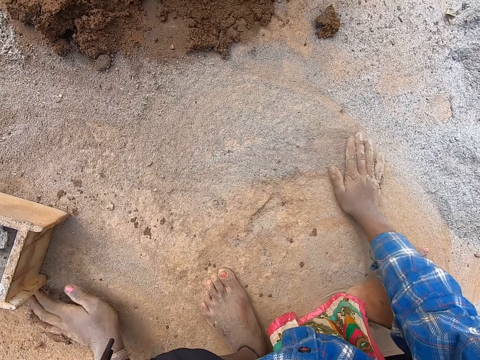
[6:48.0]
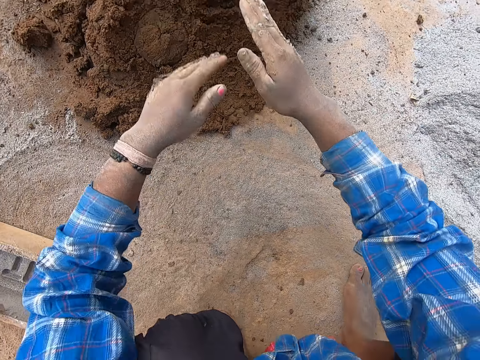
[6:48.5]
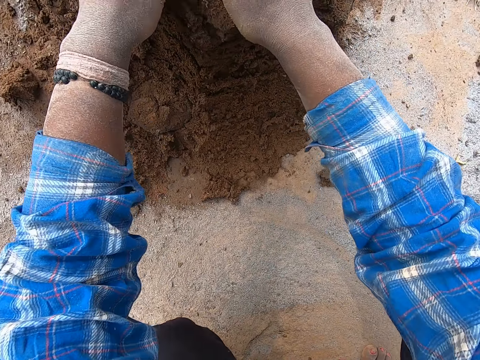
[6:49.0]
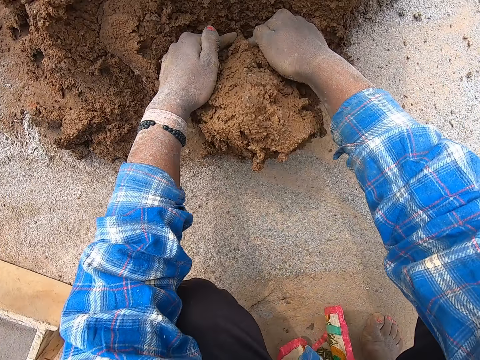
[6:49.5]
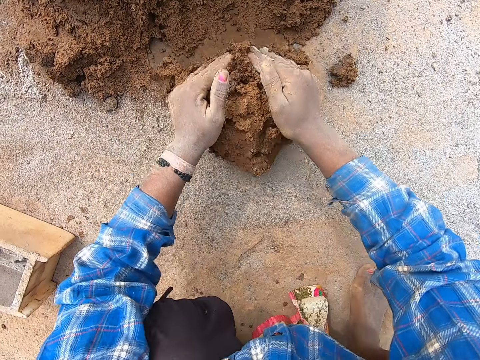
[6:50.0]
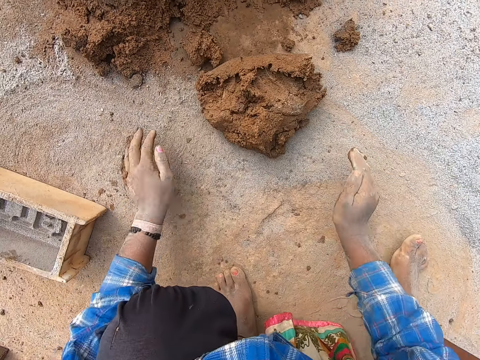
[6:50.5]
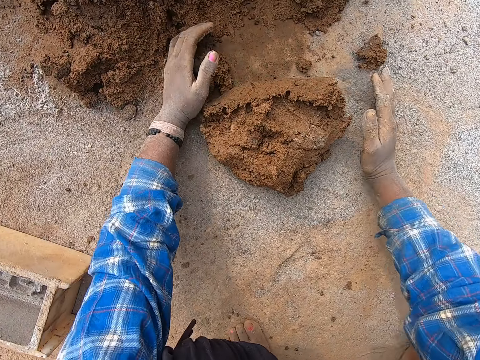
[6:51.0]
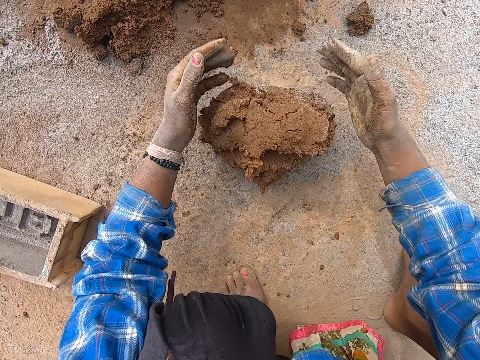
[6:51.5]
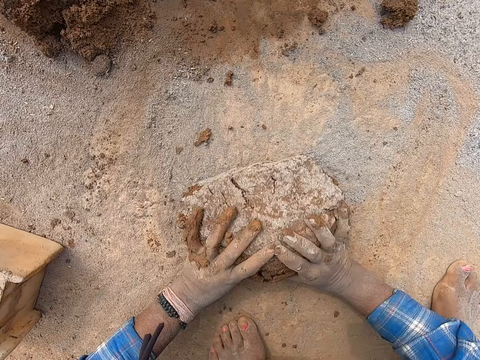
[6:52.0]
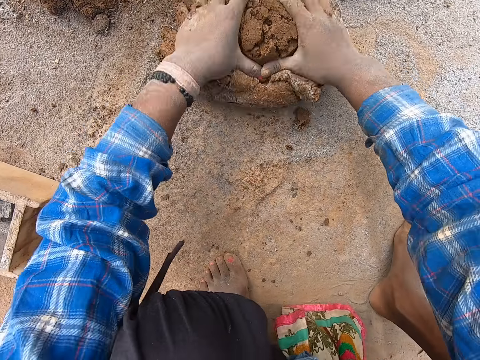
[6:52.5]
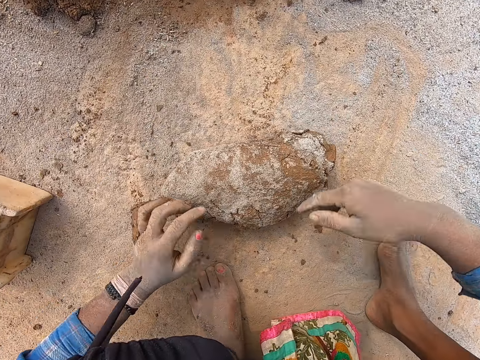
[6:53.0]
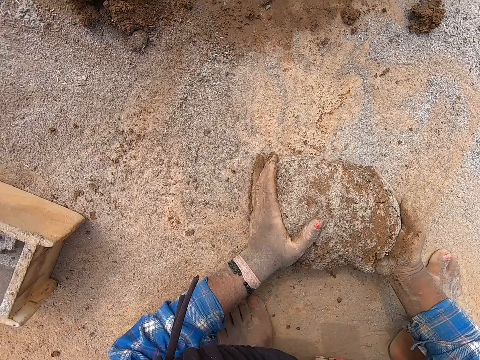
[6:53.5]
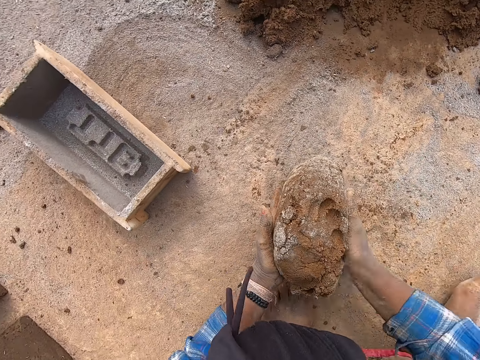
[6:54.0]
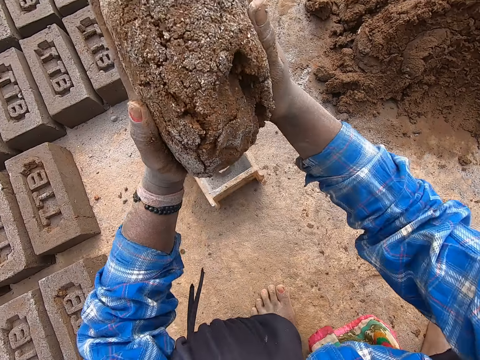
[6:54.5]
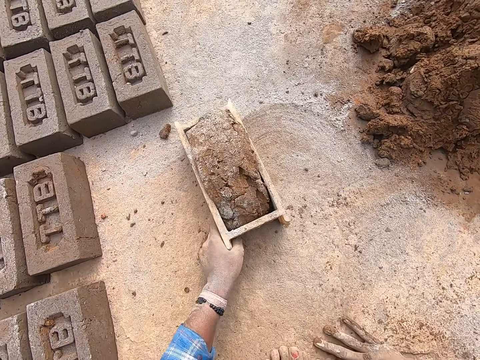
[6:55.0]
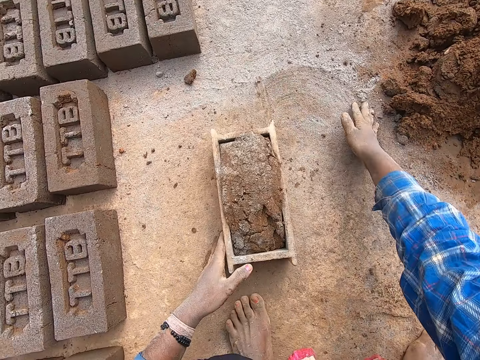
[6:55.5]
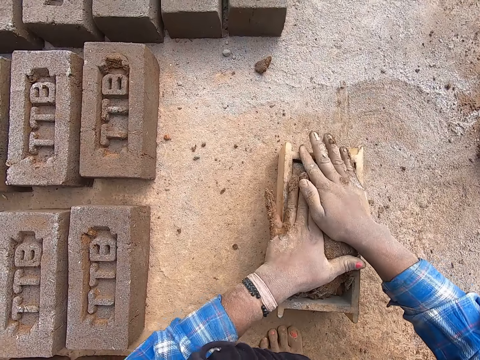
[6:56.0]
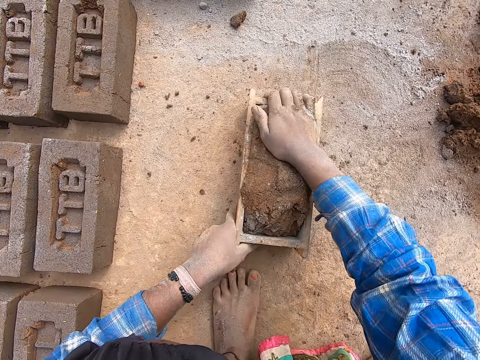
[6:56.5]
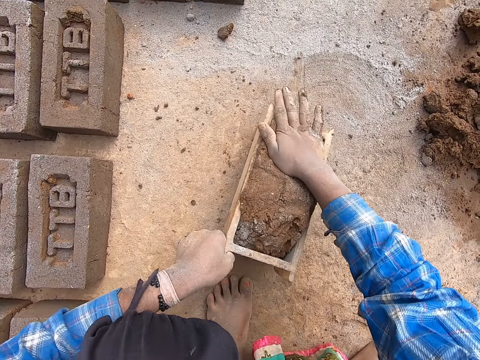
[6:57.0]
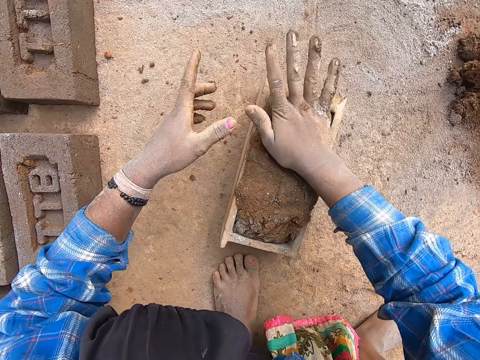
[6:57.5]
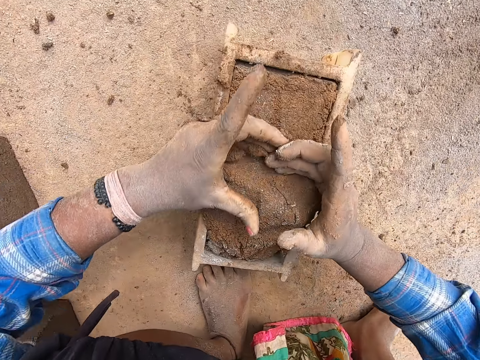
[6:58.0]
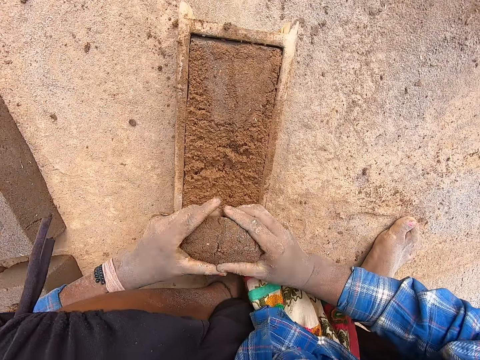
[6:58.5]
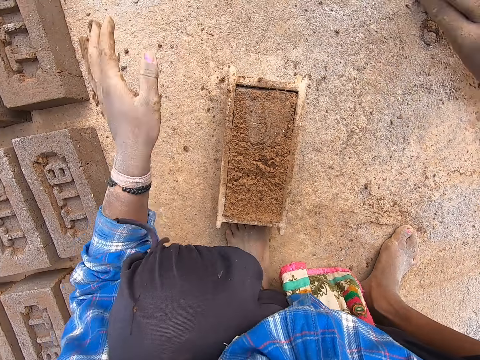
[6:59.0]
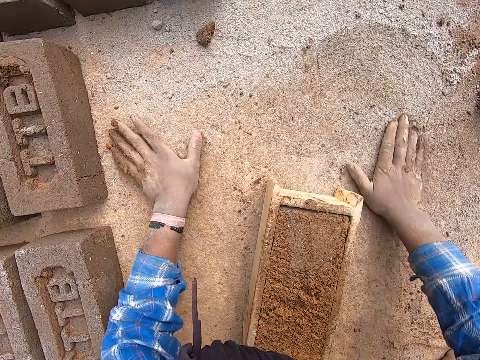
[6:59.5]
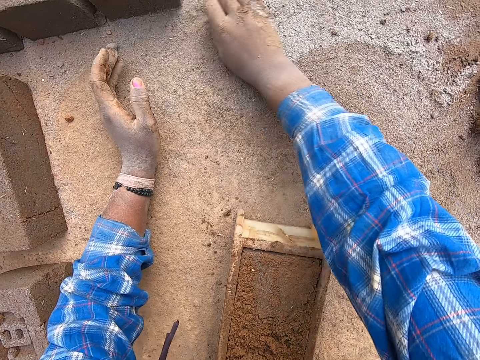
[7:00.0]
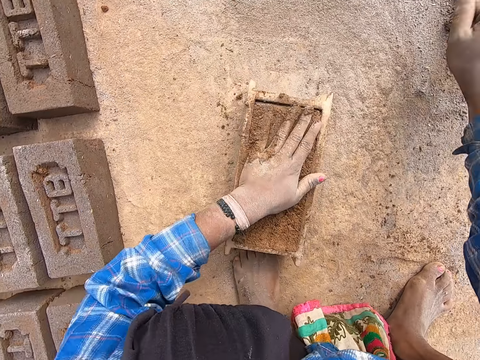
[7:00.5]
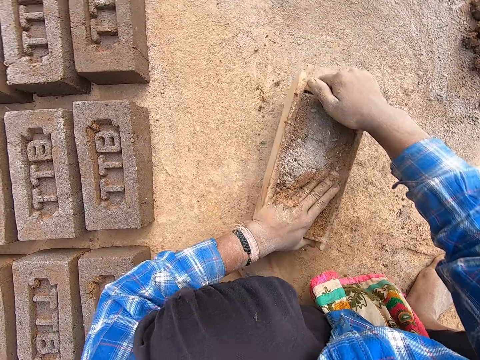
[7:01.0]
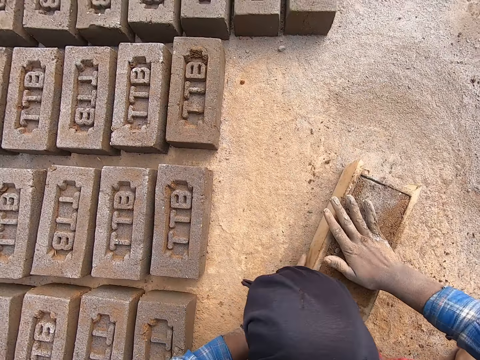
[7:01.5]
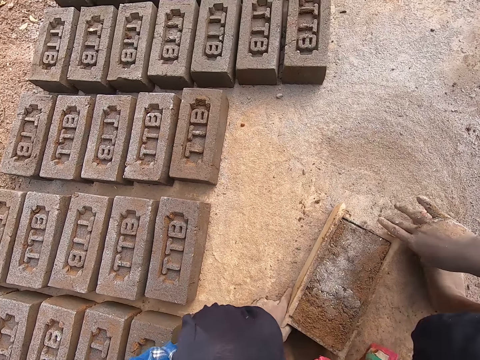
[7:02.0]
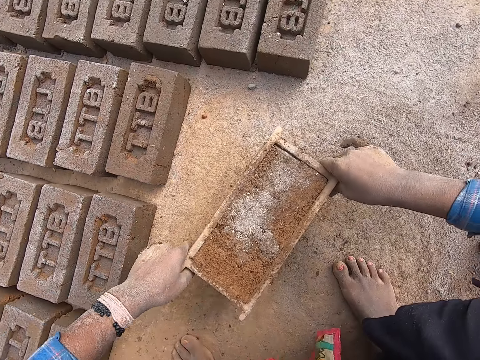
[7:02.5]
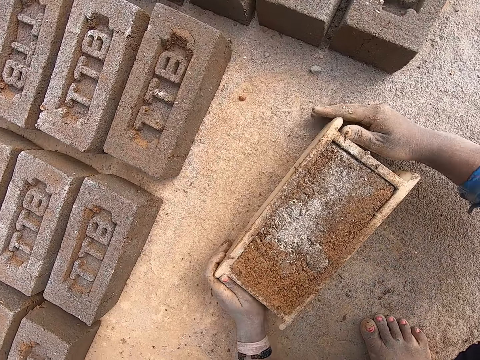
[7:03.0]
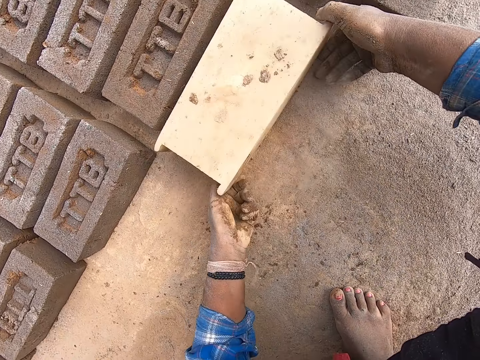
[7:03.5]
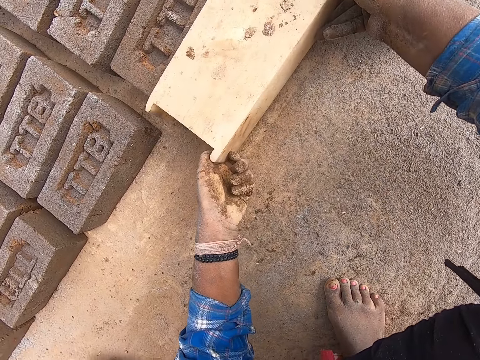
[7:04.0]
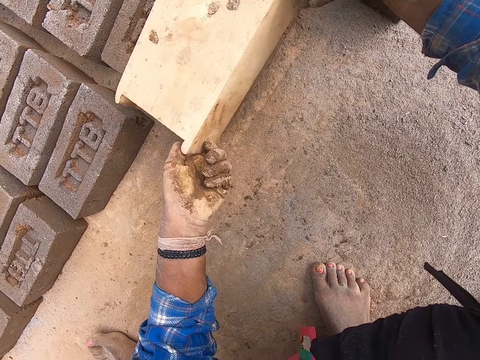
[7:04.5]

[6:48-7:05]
The camera wearer rubs the ground with his left hand. He packs mortar or sand from the heap of mortar on the ground with both hands. He dusts the sand with cement or fine granite. He touches the fine granite on the ground with both hands. He rolls the mortar in the fine granite on the ground with both hands. He picks up the mortar on the ground with both hands. He hits the mortar in his left hand with his right hand. He drops the mortar into the wooden brick mould on the ground with both hands. He rubs his right hand on the ground. He pushes the cement with the right hand. He drags the wooden brick mould on the ground with his left hand. He presses the mortar in the wooden brick mould with both hands. He raises the wooden brick mould from the ground with both hands. He hits the wooden brick mould on the ground with both hands. He presses the mortar in the wooden brick mould with his right hand. He scrapes some mortar from the wooden brick mould with both hands. He drops the mortar on the ground with his right hand. He rubs both hands on the ground. He packs the fine granite from the ground with his right hand. He touches the mortar in the wooden brick mould with his left hand. He pours the fine granite in his right hand on the mortar in the wooden brick mould. He raises the wooden brick mould from the ground with both hands. He hits the wooden brick mould on the ground with both hands. He presses the mortar in the wooden brick mould with both hands. He picks up the wooden brick mould with both hands. He drops the wooden brick mould on the ground with both hands. He turns the wooden brick mould upside down with both hands. He puts down the brick. He removes the wooden brick mould from the brick with both hands.

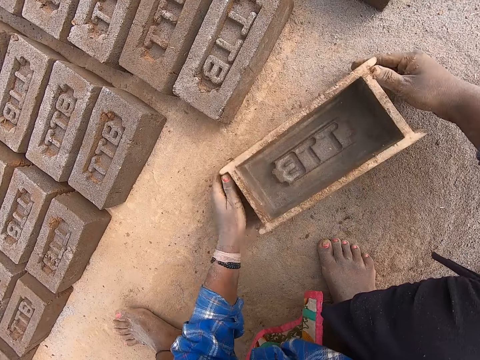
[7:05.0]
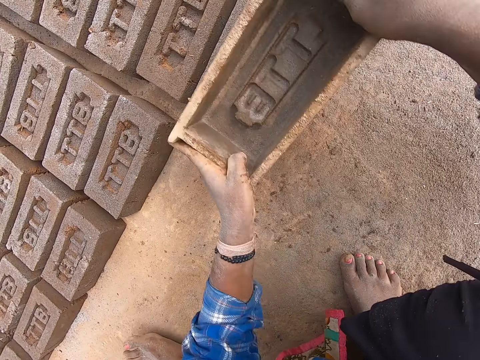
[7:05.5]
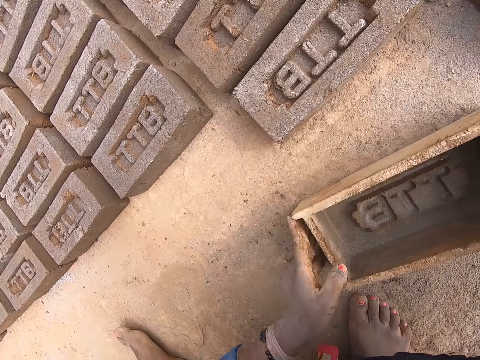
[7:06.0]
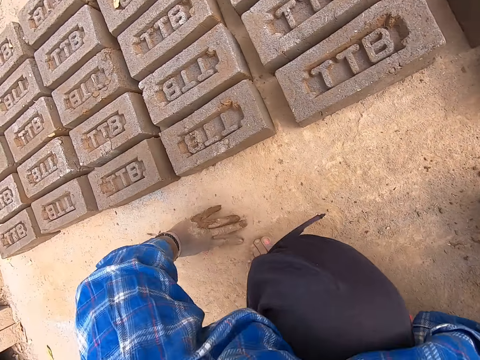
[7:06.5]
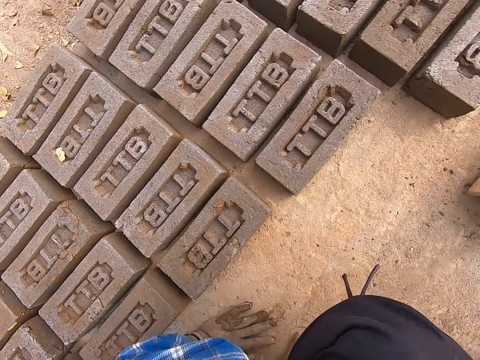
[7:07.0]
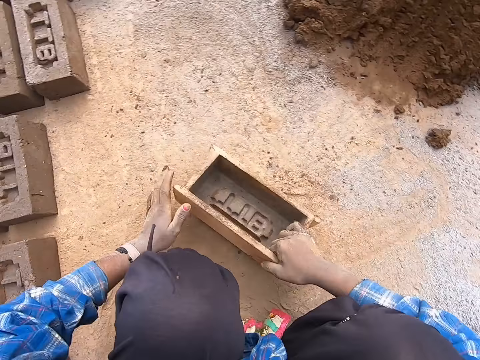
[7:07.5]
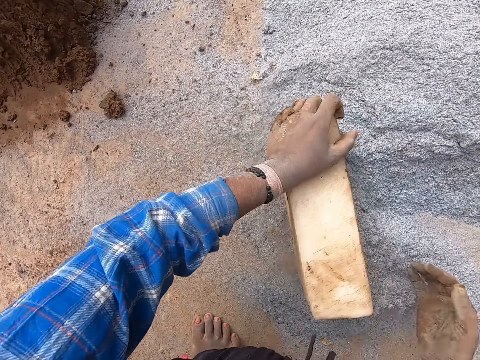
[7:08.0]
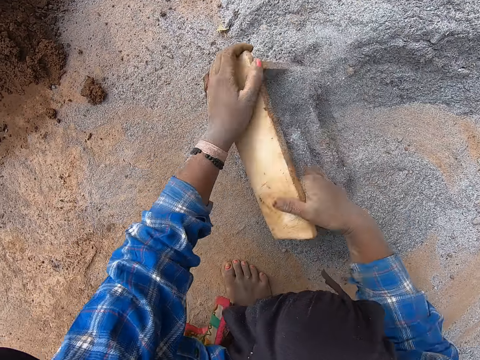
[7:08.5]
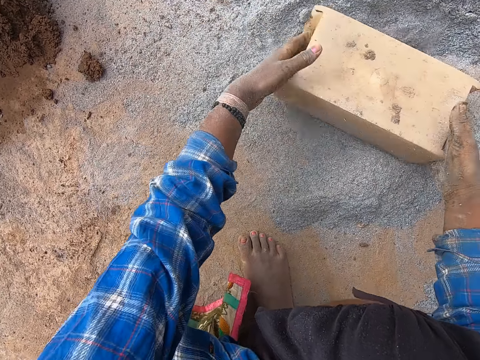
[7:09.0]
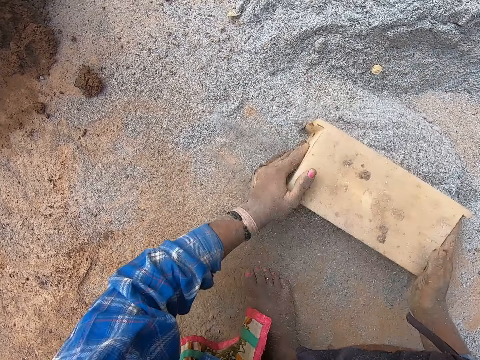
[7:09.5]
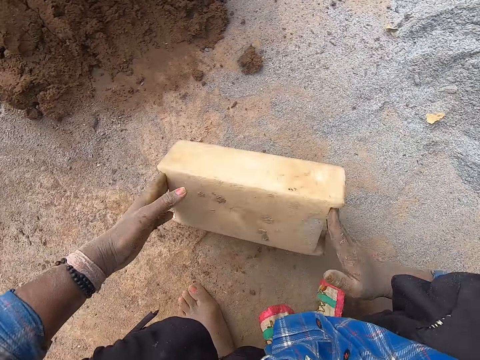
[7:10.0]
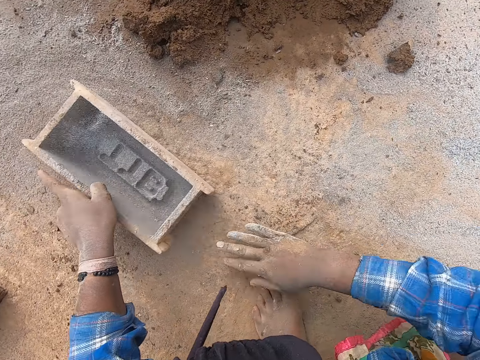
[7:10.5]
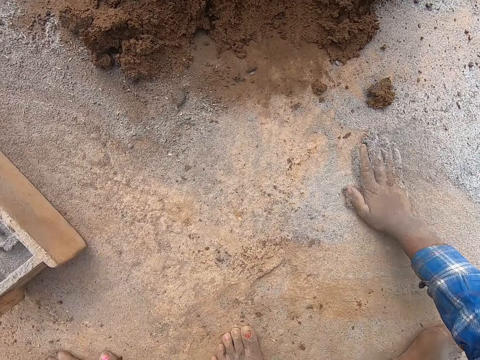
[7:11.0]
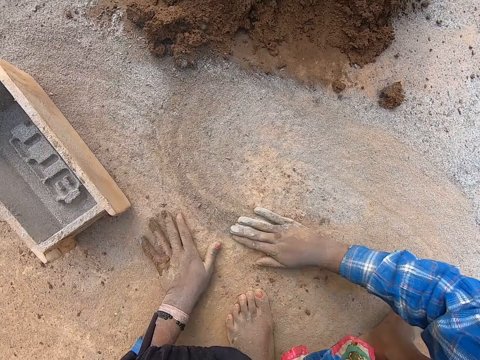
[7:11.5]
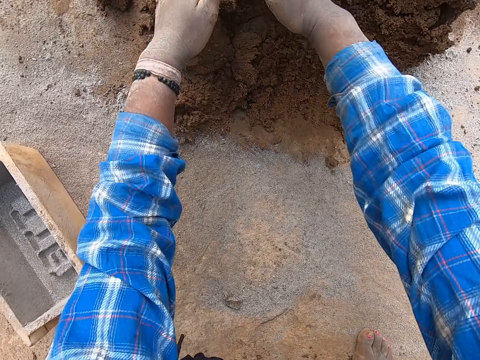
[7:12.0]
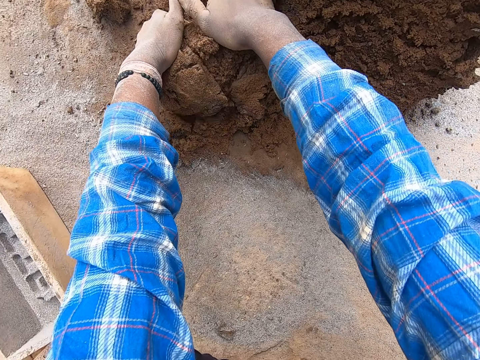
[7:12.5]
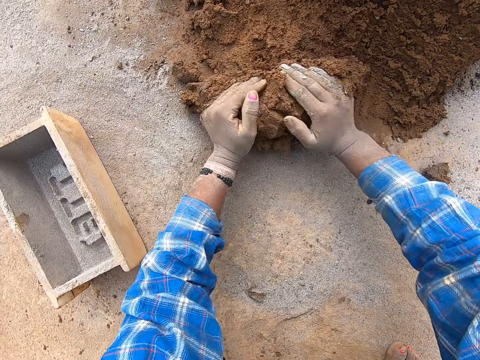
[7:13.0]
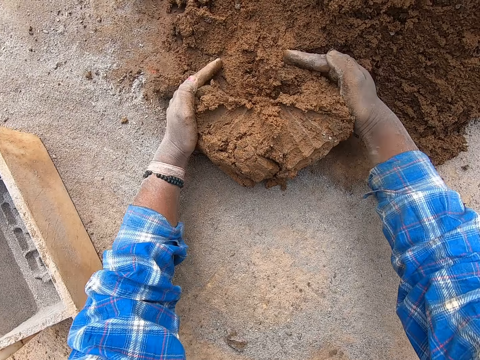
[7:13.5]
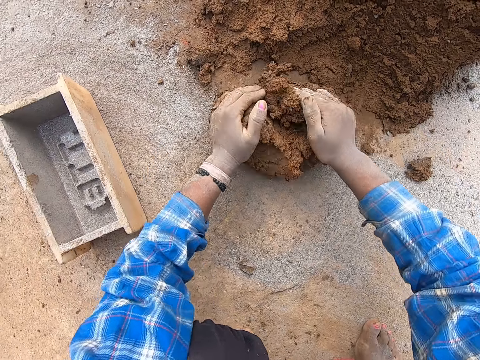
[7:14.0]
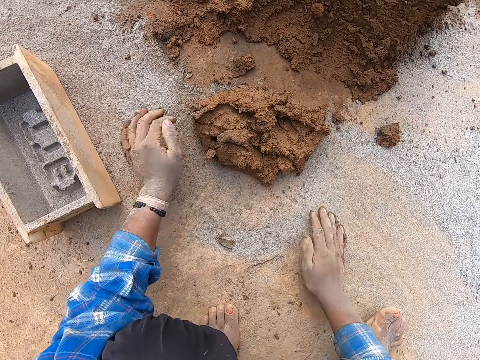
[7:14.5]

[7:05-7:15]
The camera wearer drops the wooden brick mould on the ground with both hands. He picks up the wooden brick mould from the ground with both hands. He lifts the brick. He puts the brick mould on the brick. He touches the brick with the wooden brick mould in both hands. He drops the wooden brick mould on the ground with both hands. He drags the wooden brick mould on the ground with his right hand. He holds the wooden brick mould with both hands. He packs fine granite or cement from the ground into the wooden brick mould in his left hand with his right hand. He hits the wooden brick mould on the ground with both hands. He pours out the fine granite in the wooden brick mould with both hands. He puts down the cement. He pushes the fine granite on the ground with the wooden brick mould in both hands. He drops the wooden brick mould on the ground with both hands. He spreads the fine granite on the ground with his right hand. He rubs the ground with his left hand. He packs mortar or sand from the heap of mortar on the ground with both hands. He dusts the sand with the cement.
